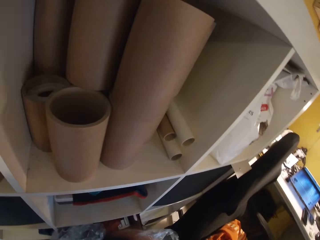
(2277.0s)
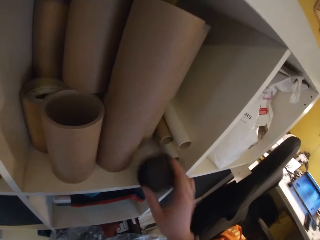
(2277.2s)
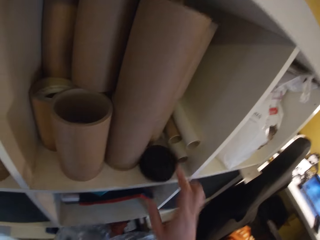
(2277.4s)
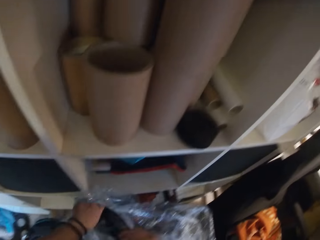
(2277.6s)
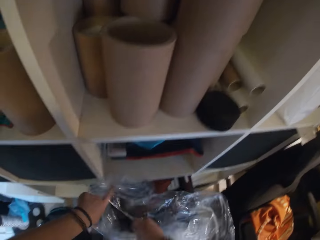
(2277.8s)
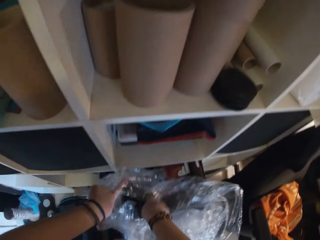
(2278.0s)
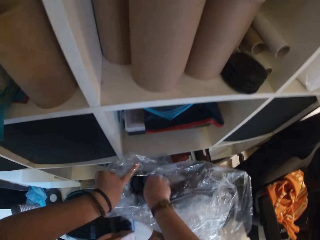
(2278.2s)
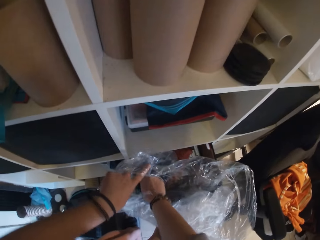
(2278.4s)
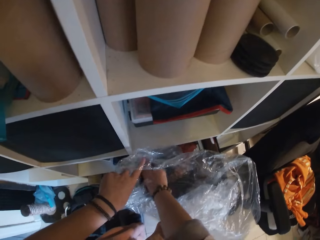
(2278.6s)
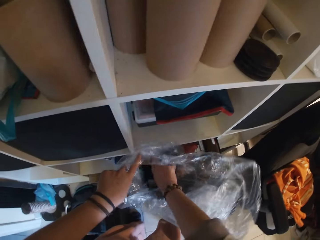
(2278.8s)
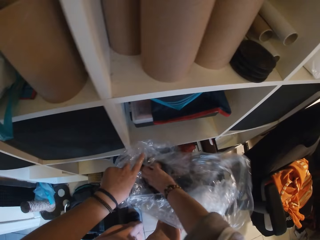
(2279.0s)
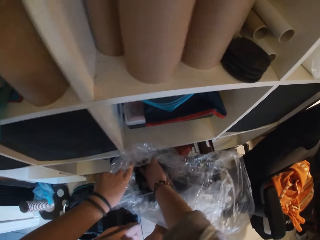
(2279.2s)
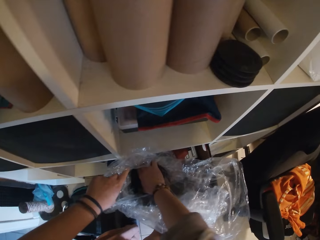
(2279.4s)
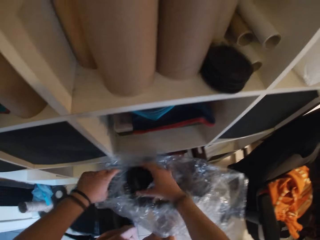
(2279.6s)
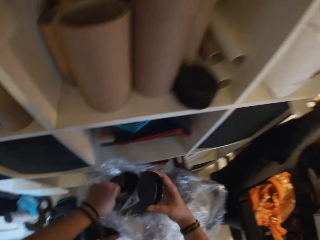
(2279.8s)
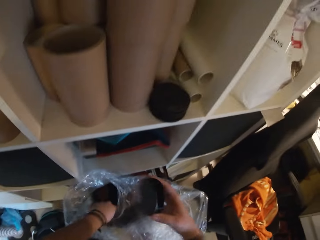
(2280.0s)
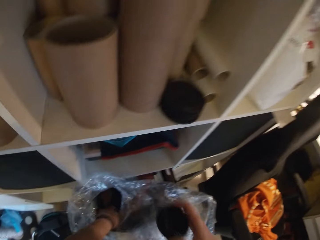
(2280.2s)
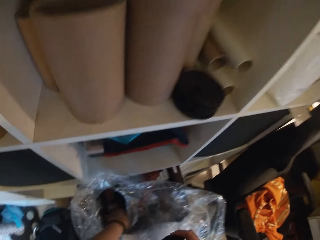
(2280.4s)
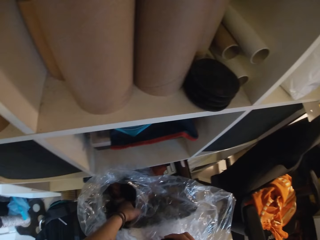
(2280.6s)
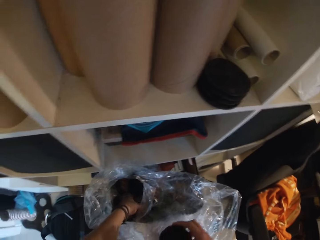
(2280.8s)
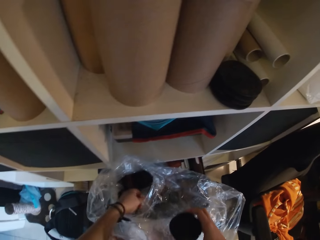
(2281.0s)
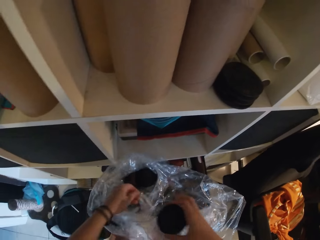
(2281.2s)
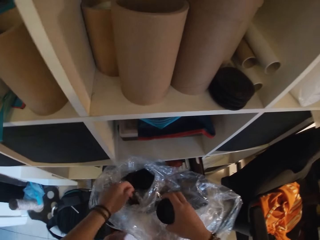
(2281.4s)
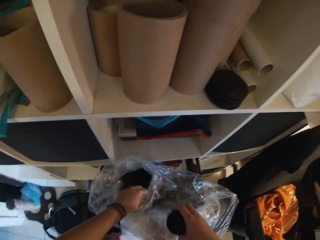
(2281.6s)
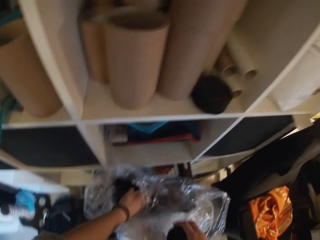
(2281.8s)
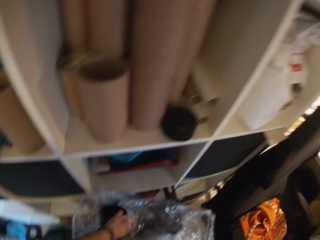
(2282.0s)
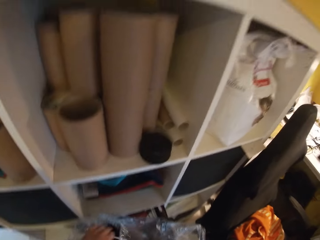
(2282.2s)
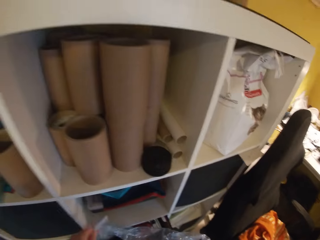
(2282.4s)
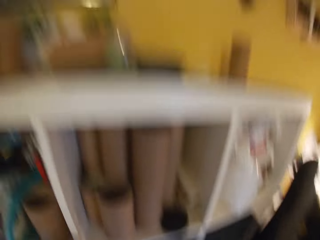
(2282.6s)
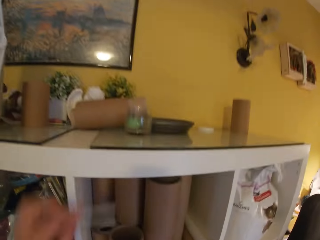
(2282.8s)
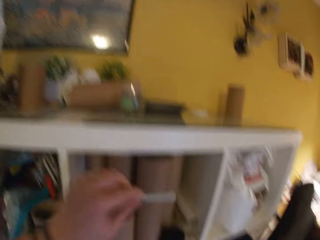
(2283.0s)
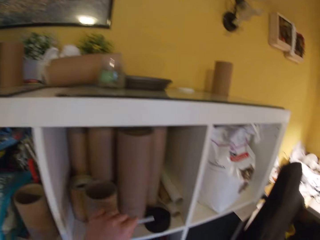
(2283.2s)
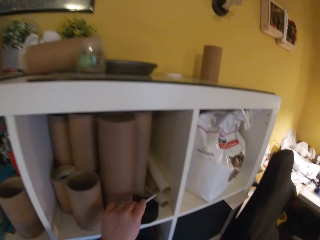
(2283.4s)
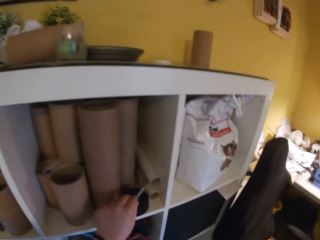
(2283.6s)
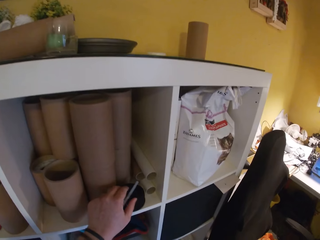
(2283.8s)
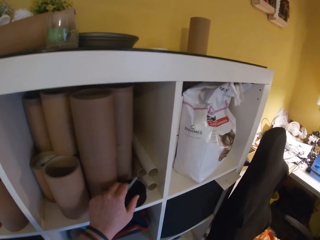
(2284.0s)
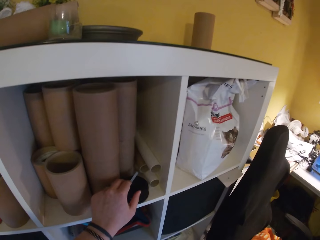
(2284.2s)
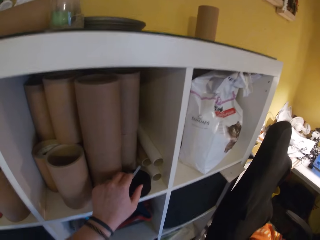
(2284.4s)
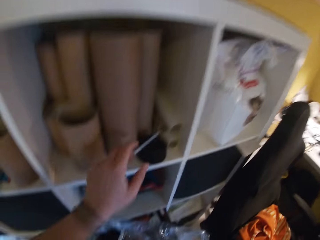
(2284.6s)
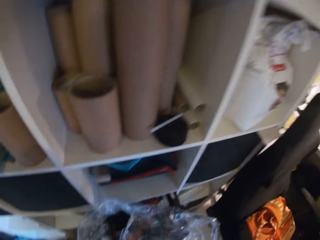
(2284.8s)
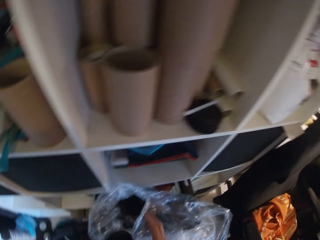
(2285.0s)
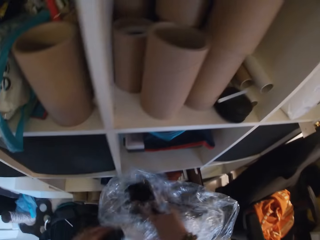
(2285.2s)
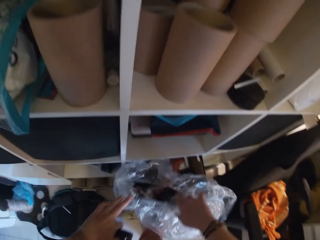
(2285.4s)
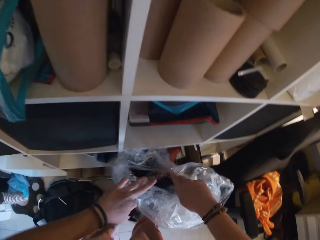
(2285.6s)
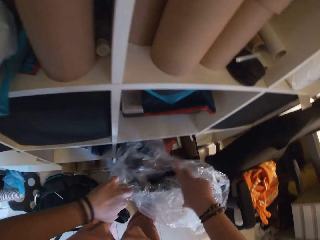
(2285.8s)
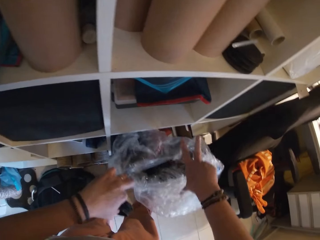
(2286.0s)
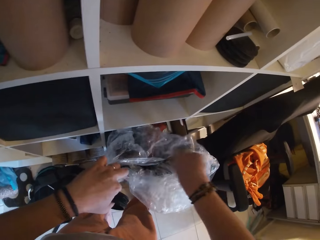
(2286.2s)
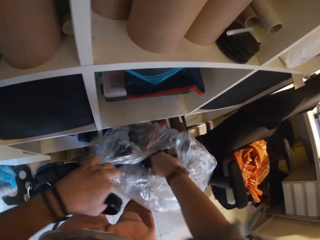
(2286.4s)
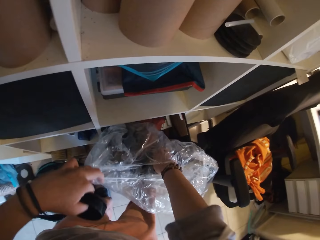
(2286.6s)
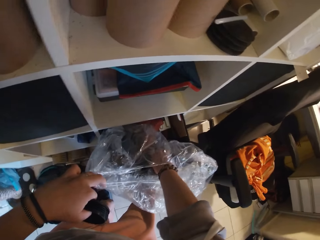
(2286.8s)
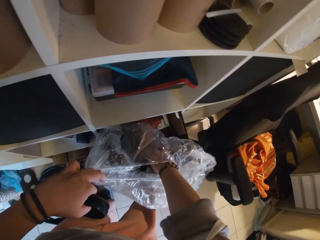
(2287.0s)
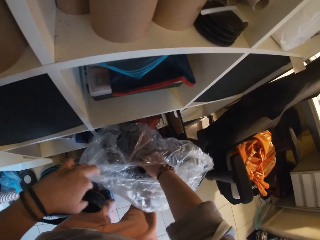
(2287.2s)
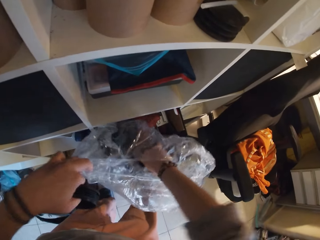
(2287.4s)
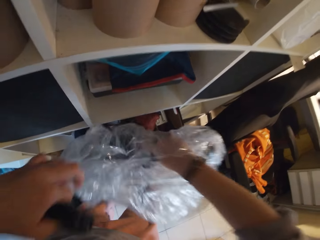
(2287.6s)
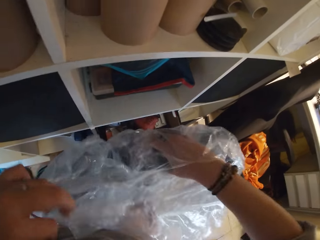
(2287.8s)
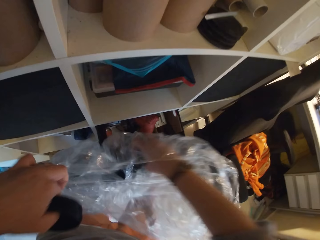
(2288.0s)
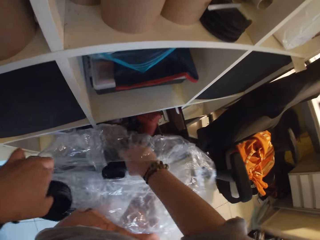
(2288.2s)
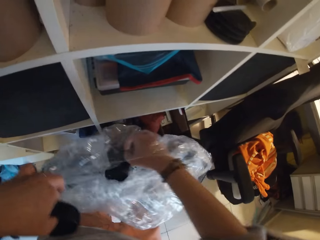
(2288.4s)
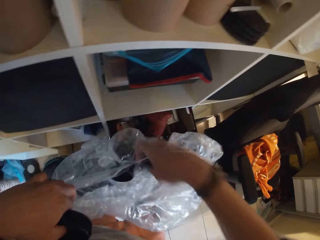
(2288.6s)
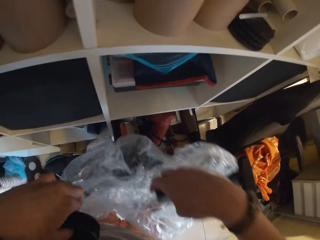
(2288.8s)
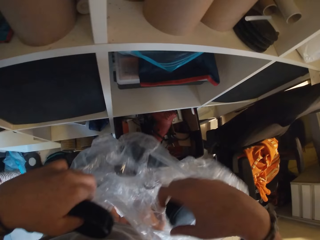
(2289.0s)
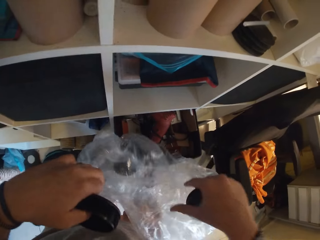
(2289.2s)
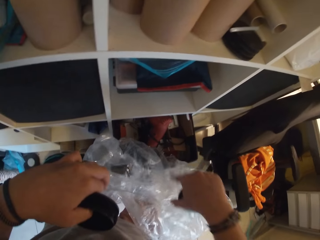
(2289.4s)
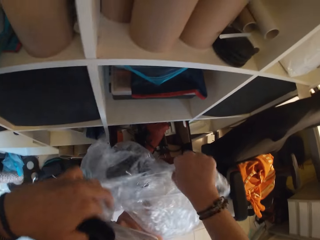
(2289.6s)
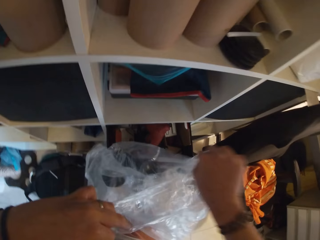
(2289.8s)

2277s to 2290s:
The camera wearer drops the plastic cover on the shelf with her right hand. She takes a plastic cover from the nylon pack in the shelf with her right hand. She takes a glue candle from the nylon pack in the shelf with her left hand and drops the glue candle on the plastic cover on the shelf with her left hand. She takes a plastic cover from the nylon pack in the shelf with her right hand.

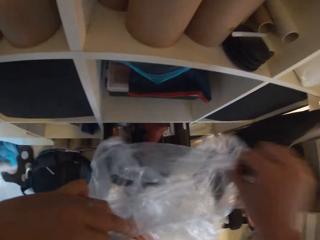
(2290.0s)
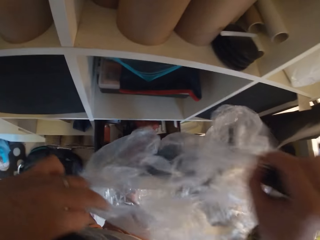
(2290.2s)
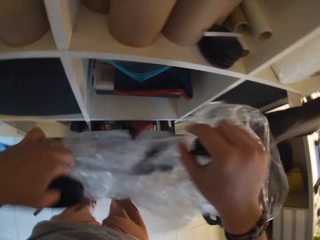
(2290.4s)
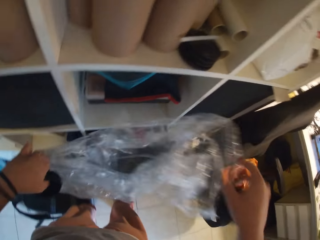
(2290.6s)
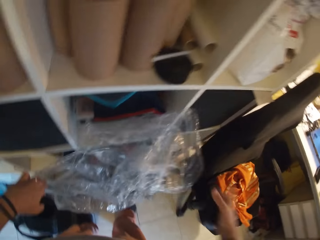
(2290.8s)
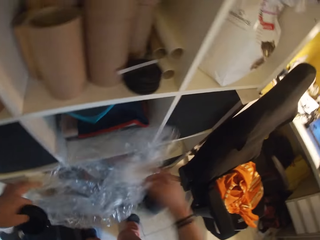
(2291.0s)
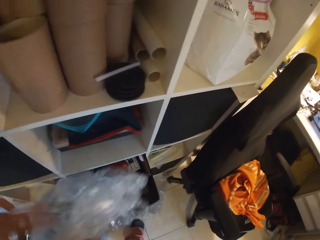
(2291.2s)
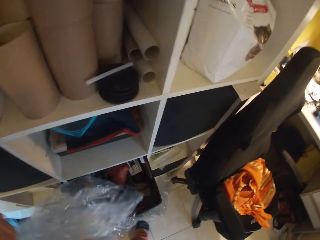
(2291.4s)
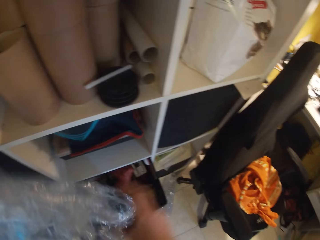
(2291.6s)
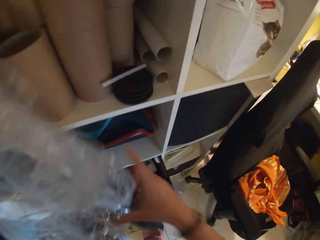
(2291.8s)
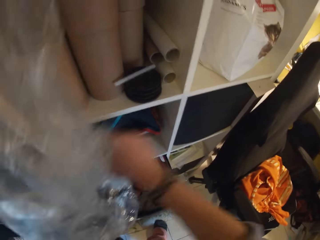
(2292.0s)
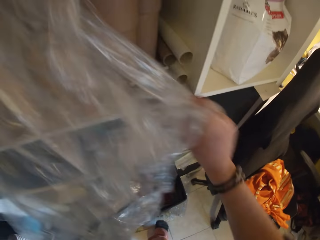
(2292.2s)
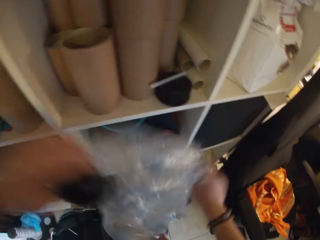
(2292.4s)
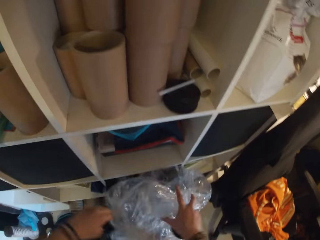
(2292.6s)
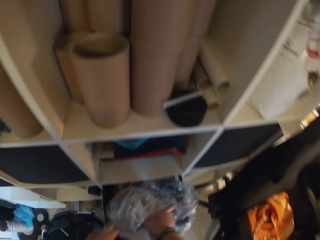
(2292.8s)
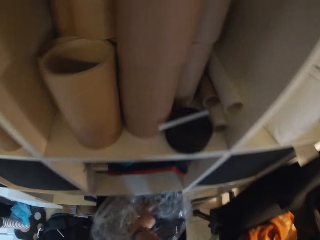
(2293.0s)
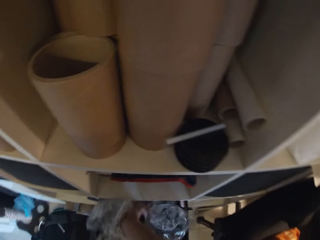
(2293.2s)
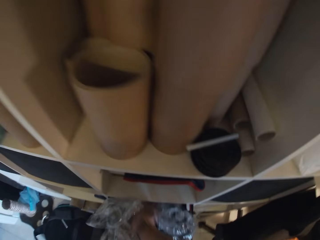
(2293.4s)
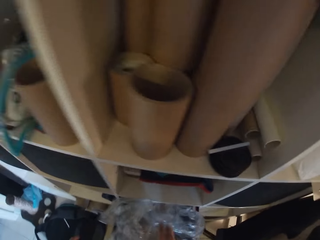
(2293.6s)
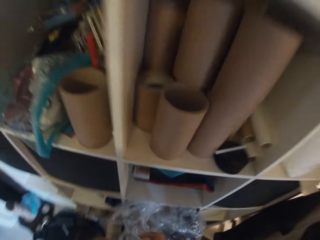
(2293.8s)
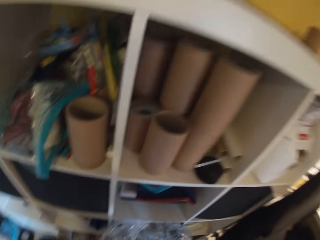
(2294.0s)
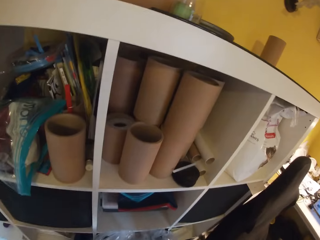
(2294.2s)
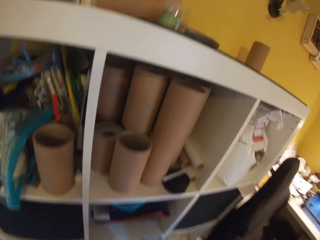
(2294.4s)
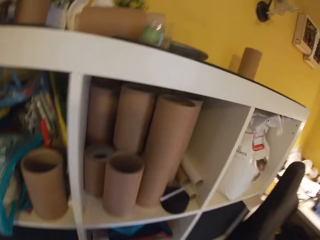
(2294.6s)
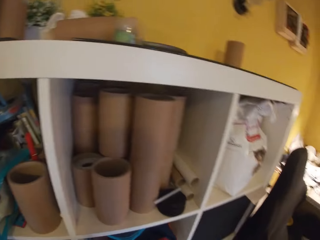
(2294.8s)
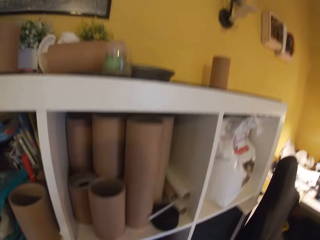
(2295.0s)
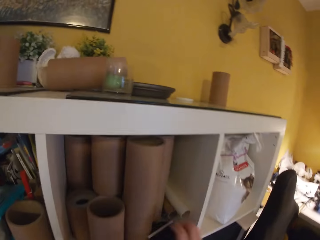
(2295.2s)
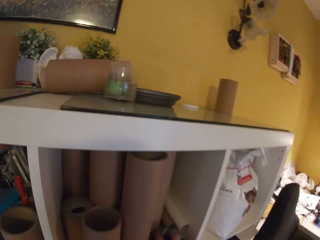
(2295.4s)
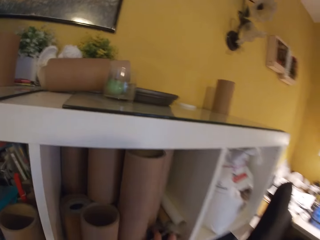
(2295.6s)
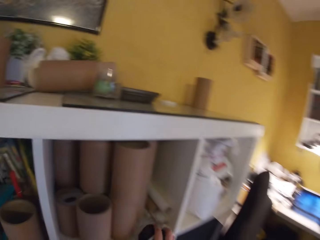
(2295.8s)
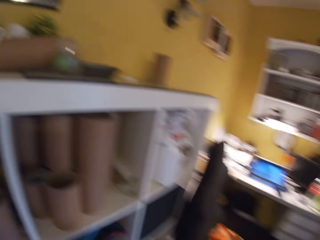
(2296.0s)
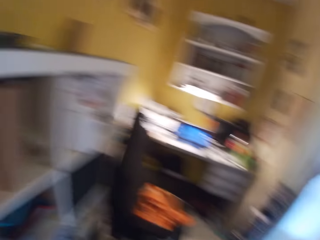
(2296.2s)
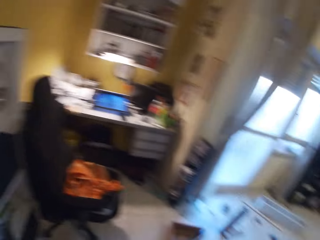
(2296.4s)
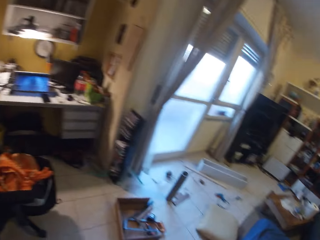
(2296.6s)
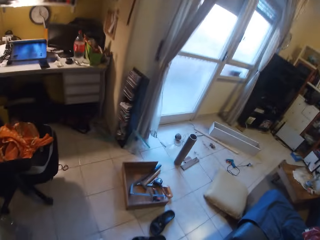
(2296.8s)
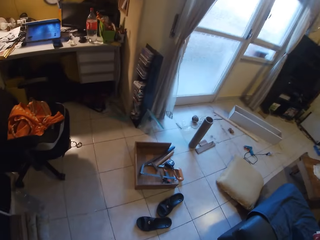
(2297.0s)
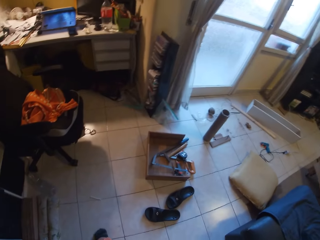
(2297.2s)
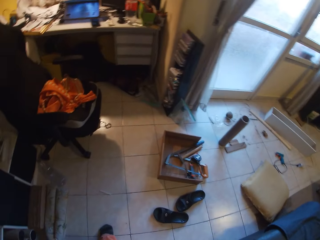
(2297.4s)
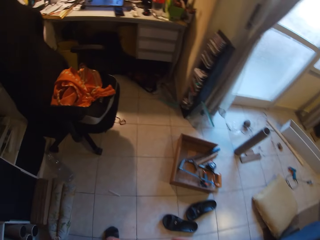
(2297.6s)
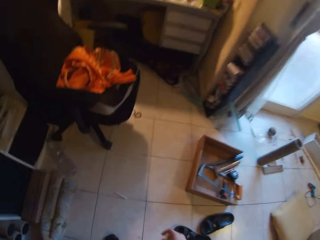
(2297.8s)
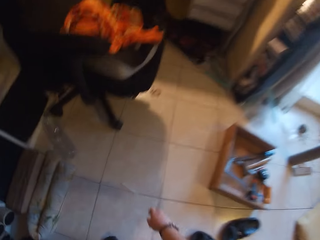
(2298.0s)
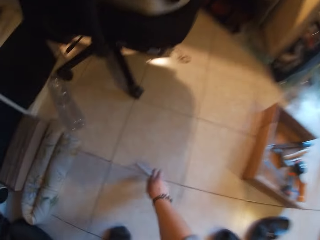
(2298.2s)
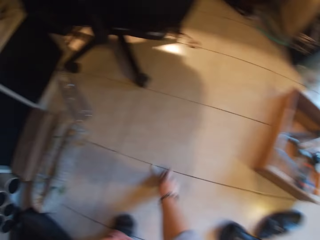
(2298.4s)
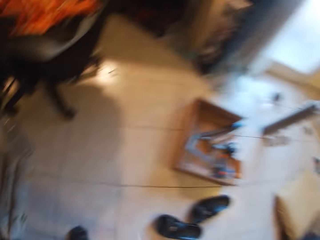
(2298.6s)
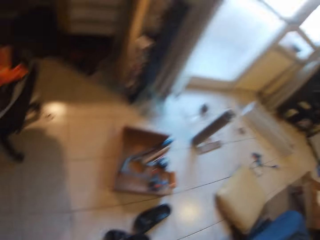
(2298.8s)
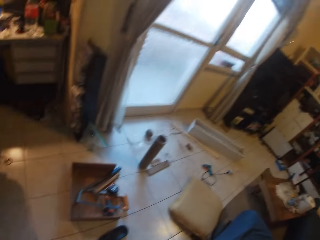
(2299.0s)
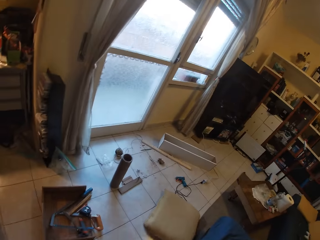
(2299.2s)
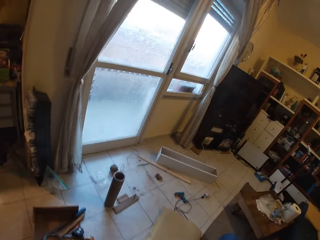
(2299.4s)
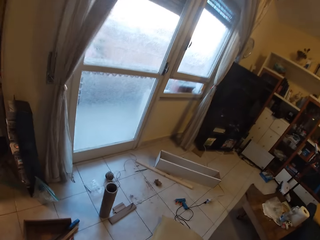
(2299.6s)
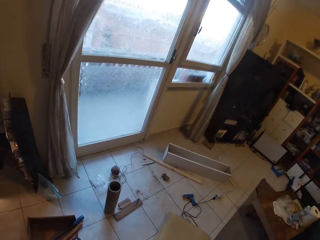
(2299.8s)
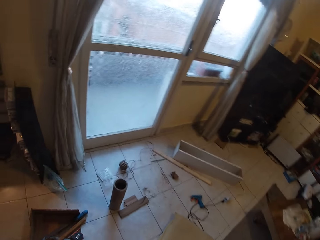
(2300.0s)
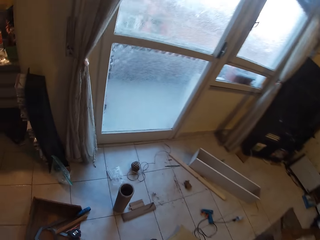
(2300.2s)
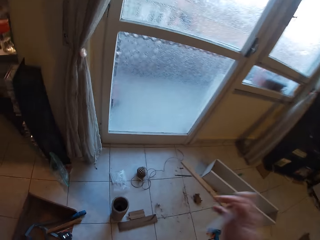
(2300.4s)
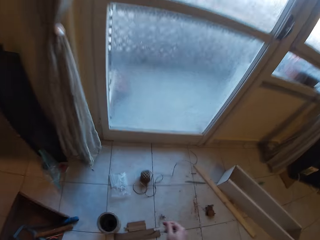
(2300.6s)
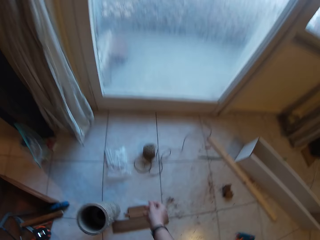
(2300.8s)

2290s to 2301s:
The camera wearer puts down the nylon bag. She takes the plastic cover and glue candle from the shelf with her right hand. She pushes the box in the shelf. She picks the glue candle or piece of paper from the floor with her right hand. She walks a few steps.
